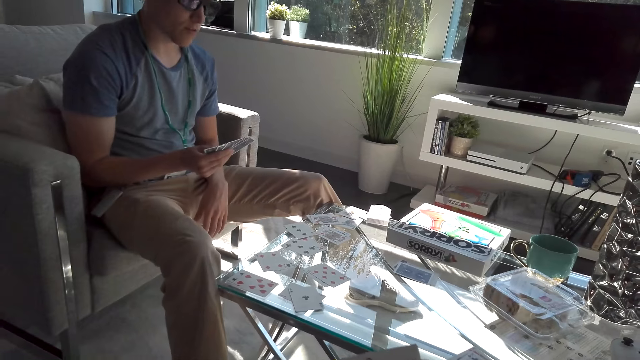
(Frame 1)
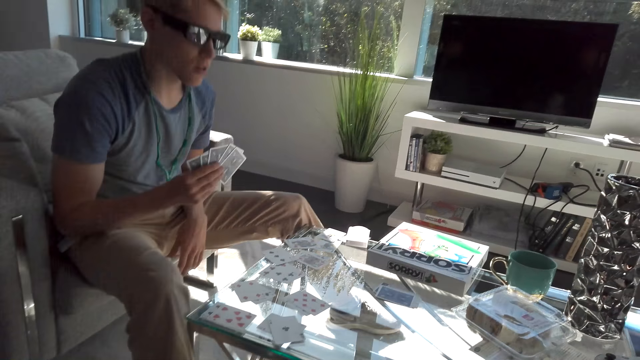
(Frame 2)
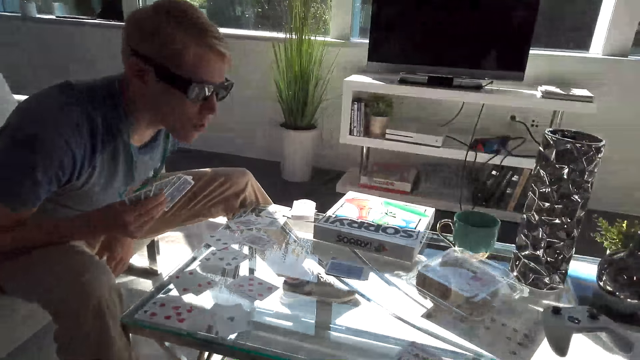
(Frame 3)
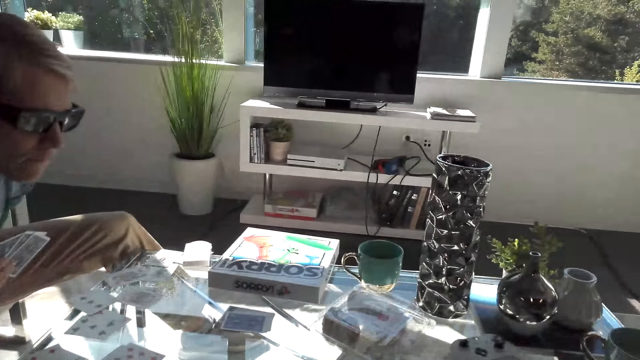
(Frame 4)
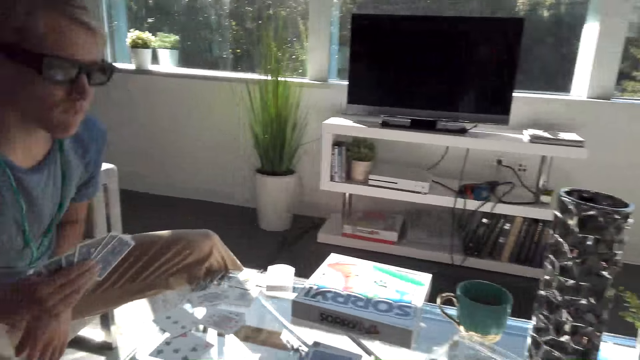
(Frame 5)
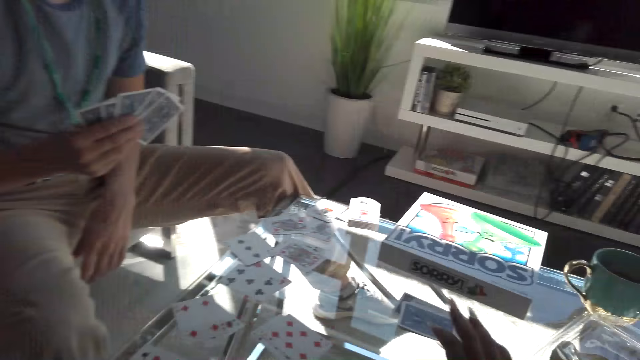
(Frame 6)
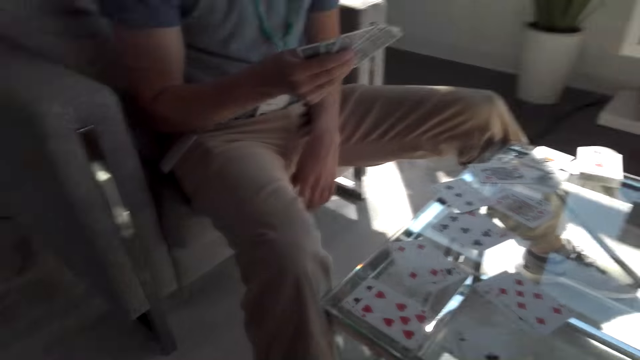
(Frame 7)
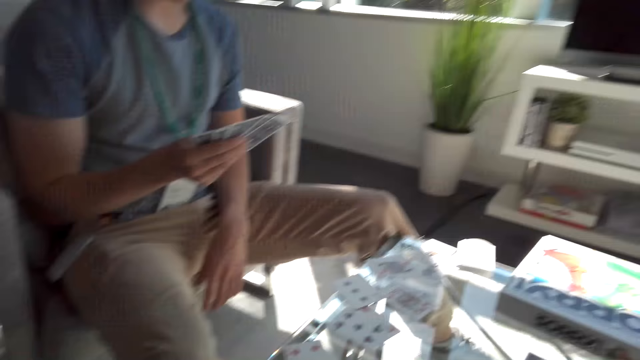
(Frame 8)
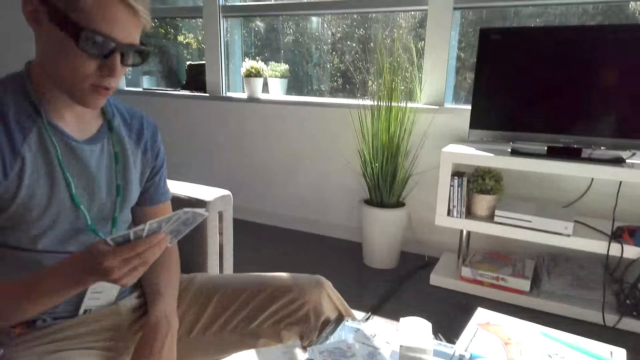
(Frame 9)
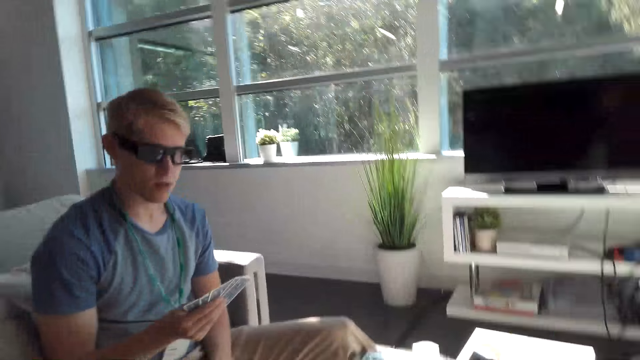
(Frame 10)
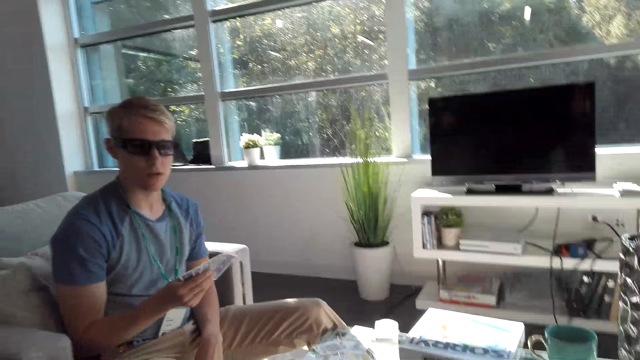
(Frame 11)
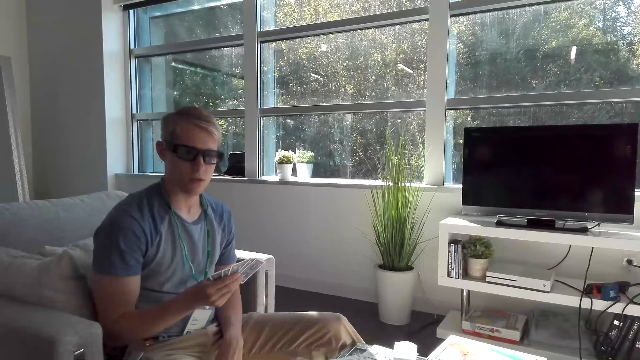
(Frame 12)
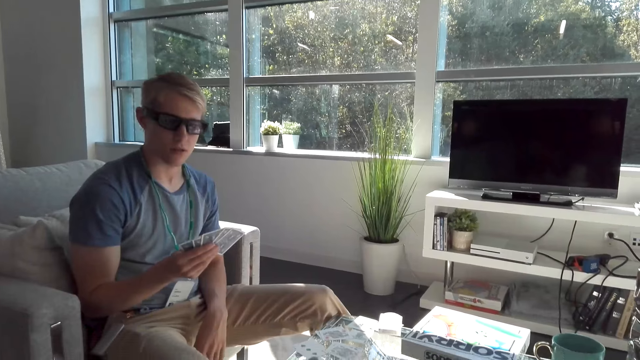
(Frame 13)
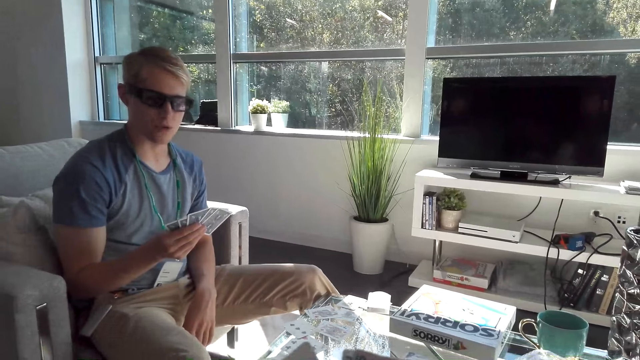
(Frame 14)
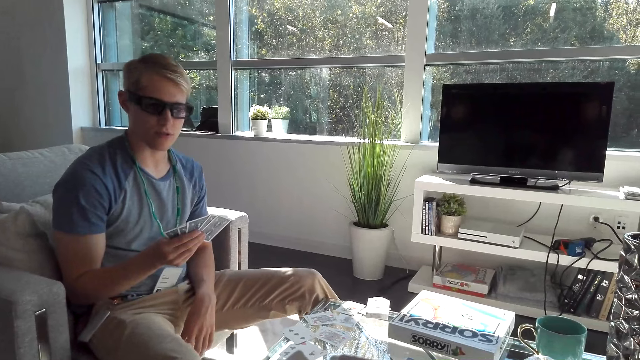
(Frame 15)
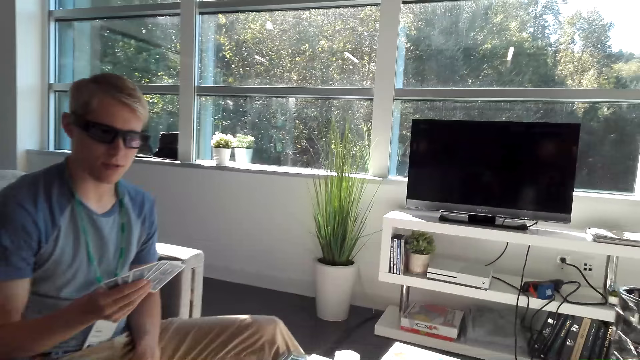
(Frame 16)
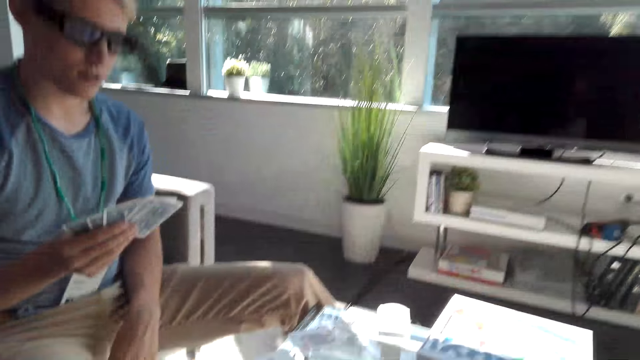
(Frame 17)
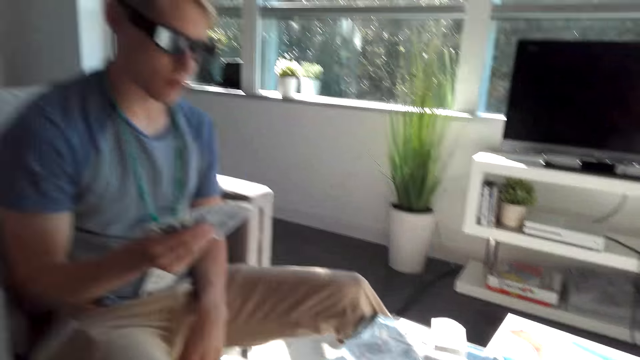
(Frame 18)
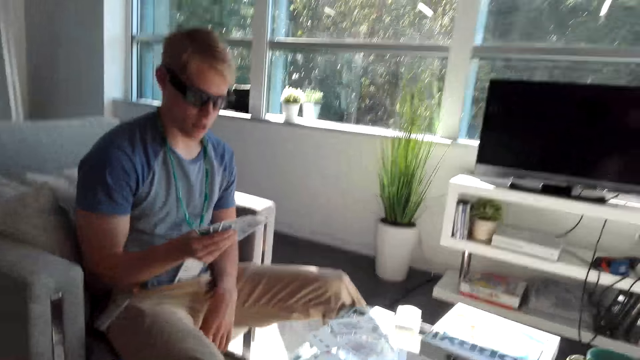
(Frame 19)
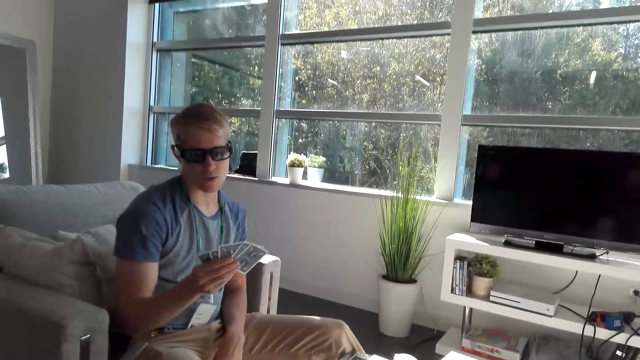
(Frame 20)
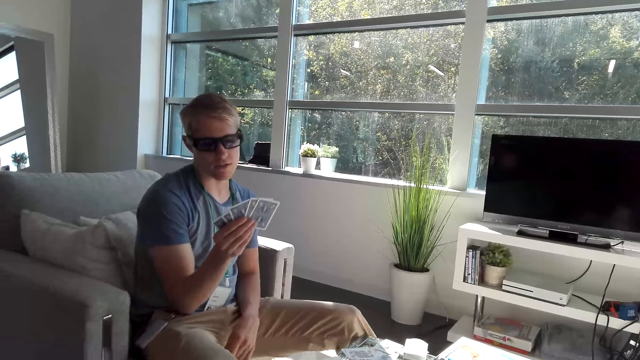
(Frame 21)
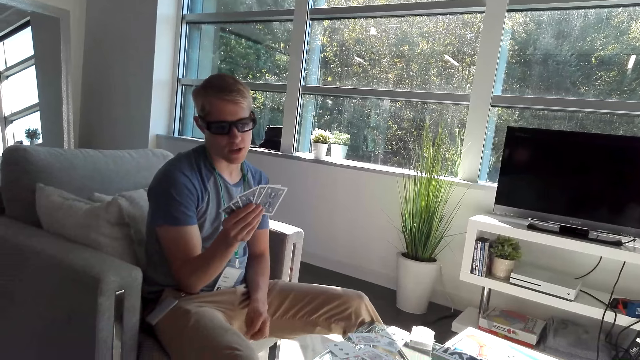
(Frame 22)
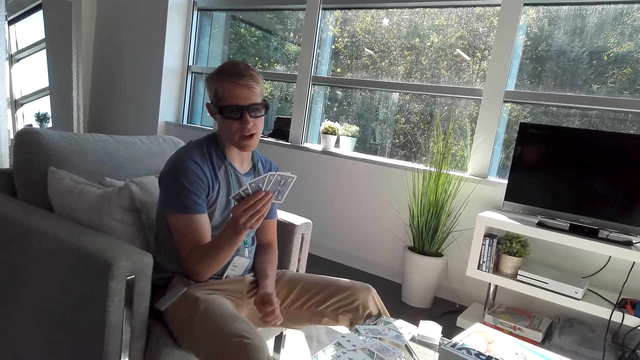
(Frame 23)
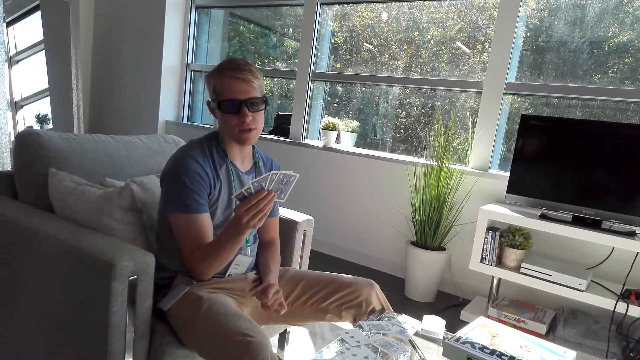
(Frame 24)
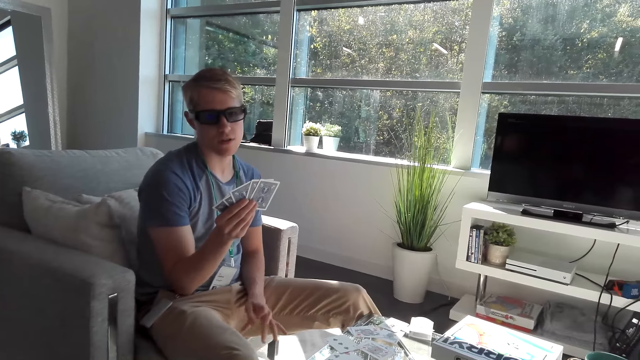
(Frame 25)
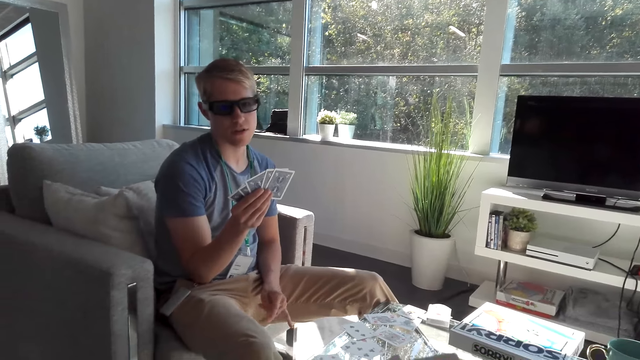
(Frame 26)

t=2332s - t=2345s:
The man stares at the table, moves slightly in front, and leans to the back. The camera wearer moves her cards on the table. She picks a card from the table. She converses with the man. The man converses with the camera wearer.

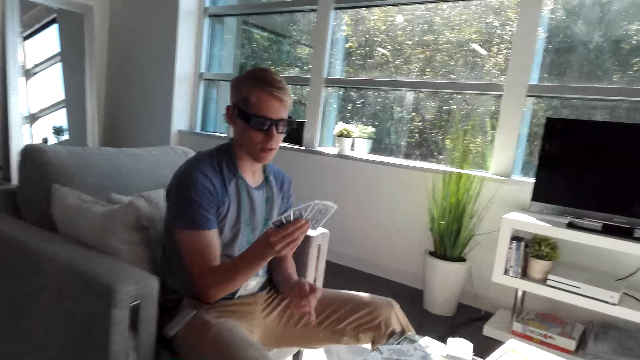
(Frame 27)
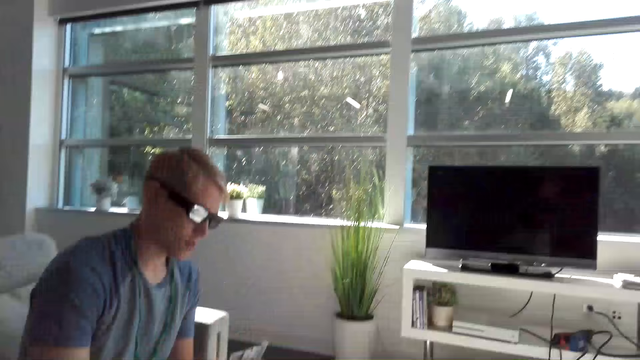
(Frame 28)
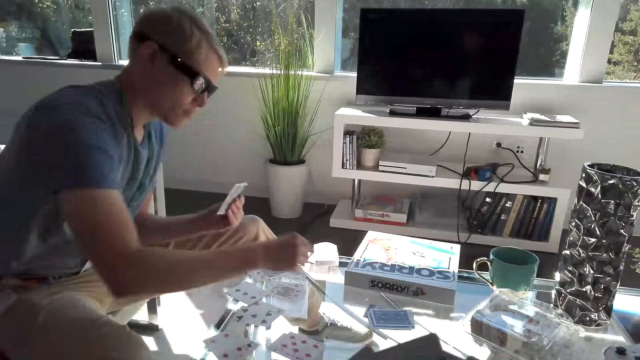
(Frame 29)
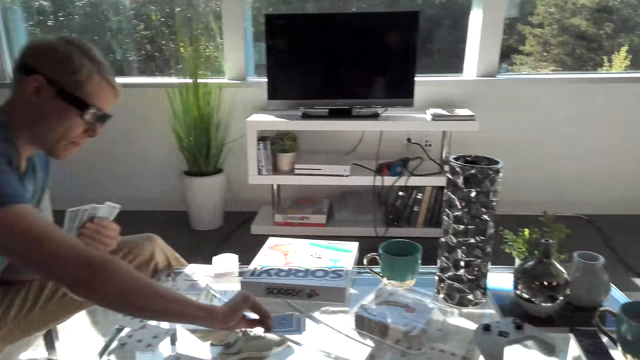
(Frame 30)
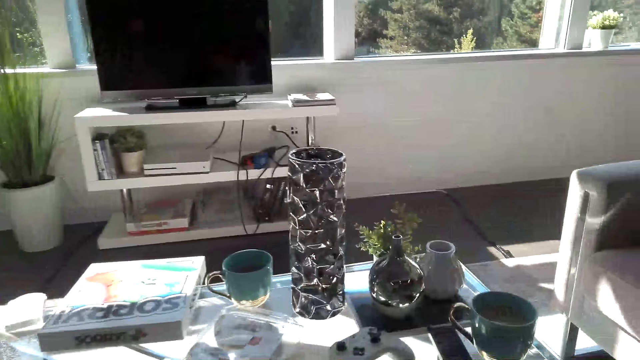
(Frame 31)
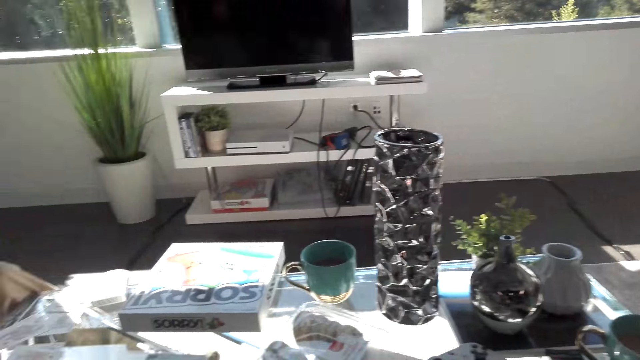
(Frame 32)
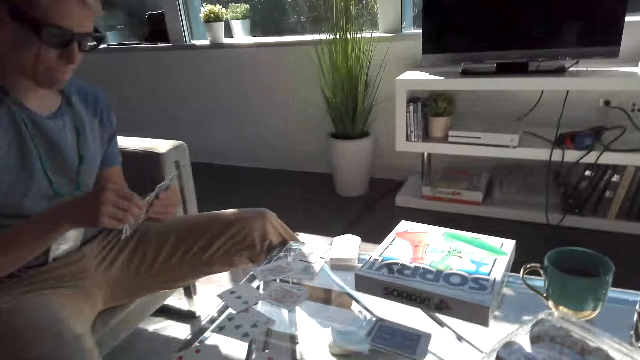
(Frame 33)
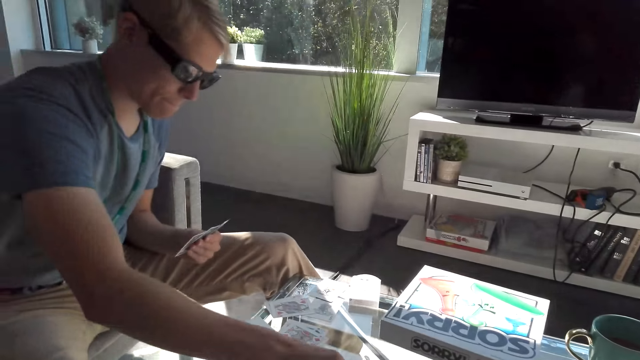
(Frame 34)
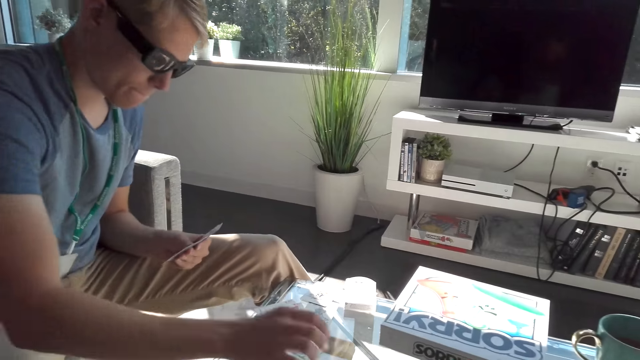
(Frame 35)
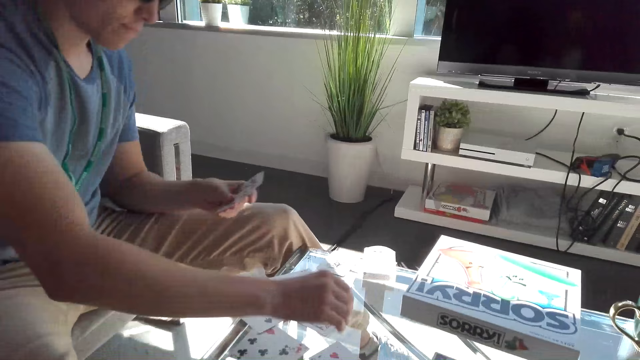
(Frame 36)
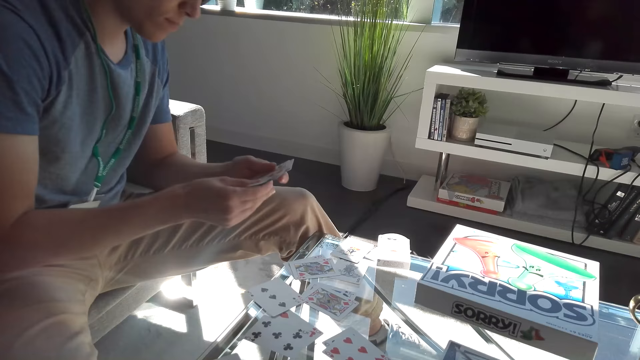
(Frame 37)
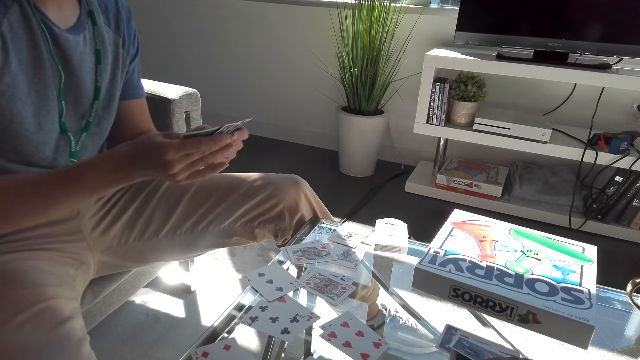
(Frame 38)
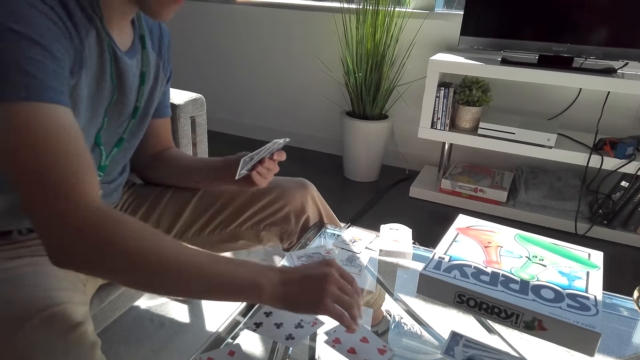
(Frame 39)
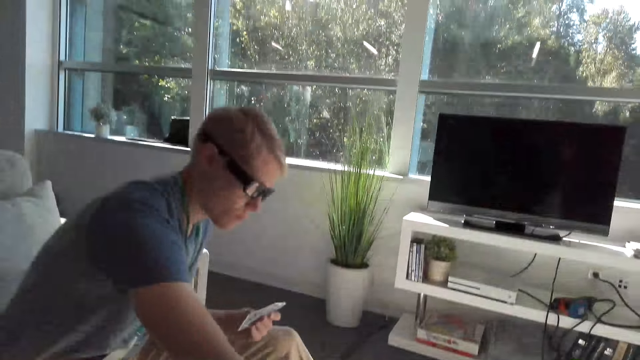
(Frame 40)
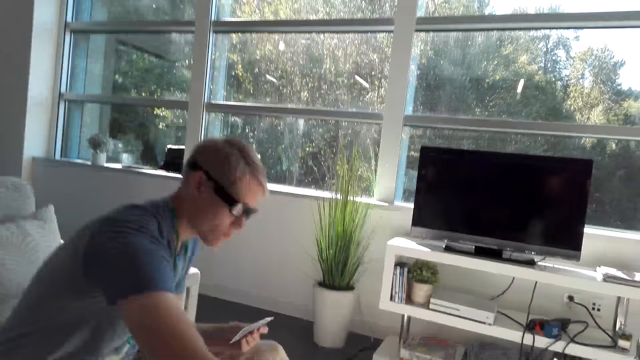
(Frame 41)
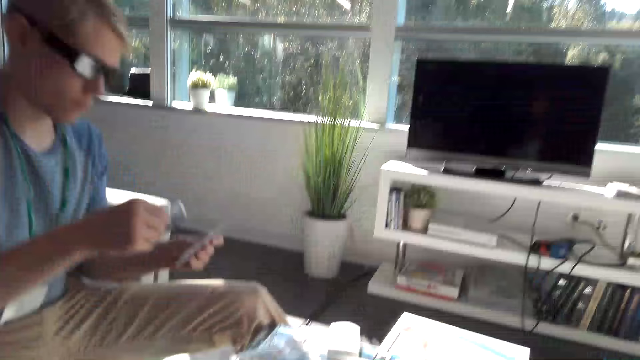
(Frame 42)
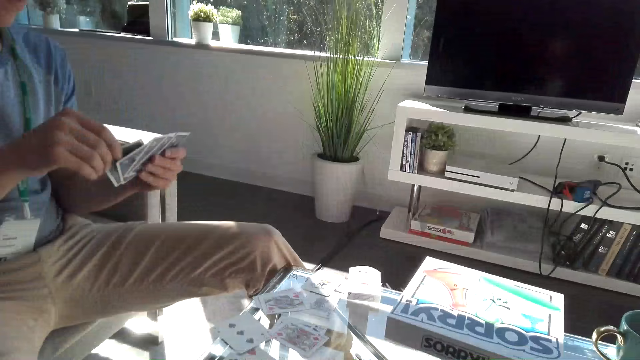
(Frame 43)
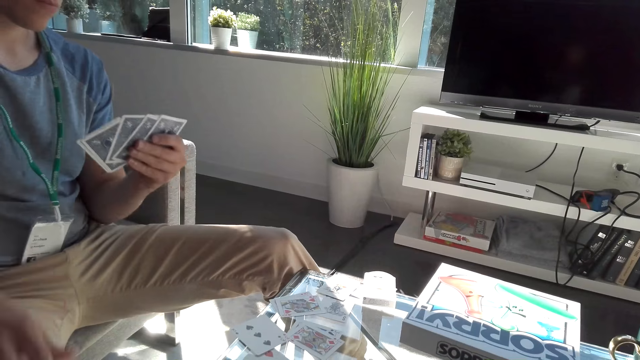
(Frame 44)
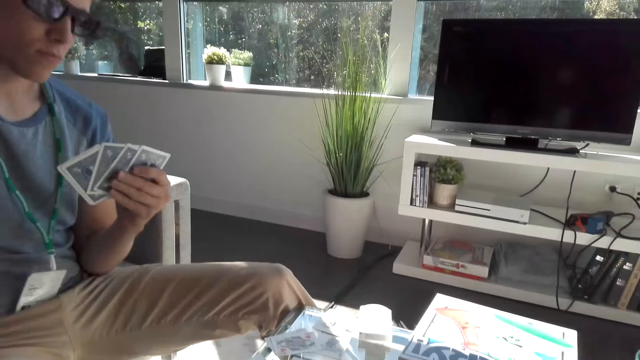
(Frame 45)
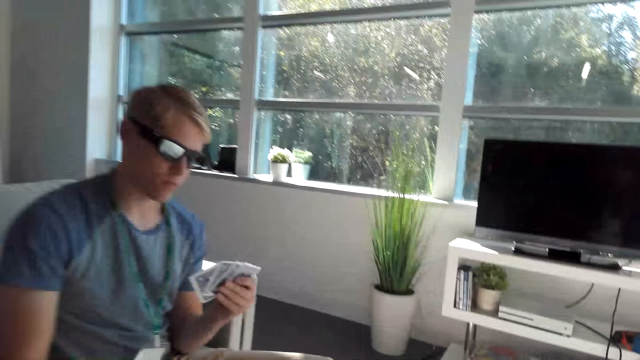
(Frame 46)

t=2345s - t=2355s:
The man picks a card from the table. The camera wearer stares at the man. The man puts a card on the table. The man picks a card from the table and places a card on his hand.
